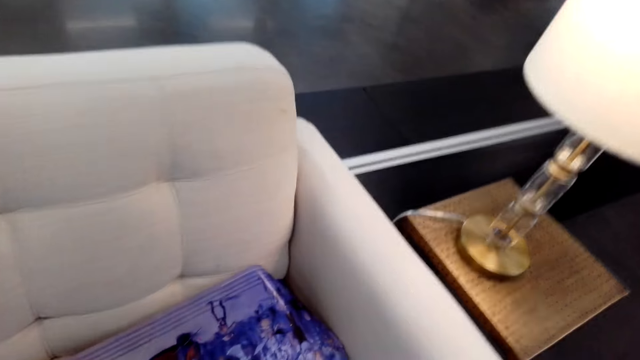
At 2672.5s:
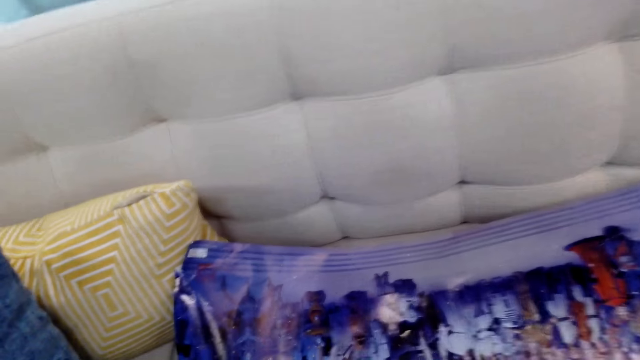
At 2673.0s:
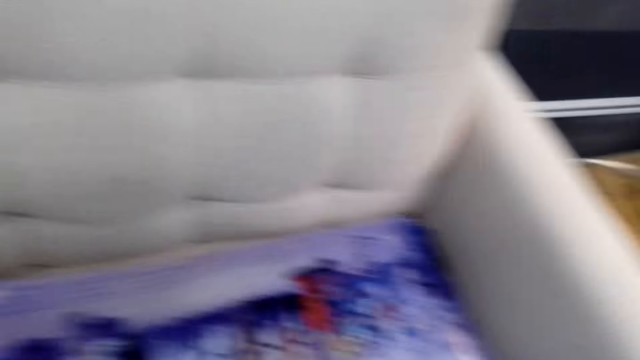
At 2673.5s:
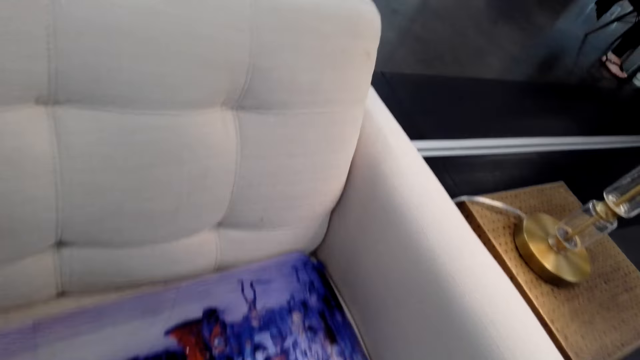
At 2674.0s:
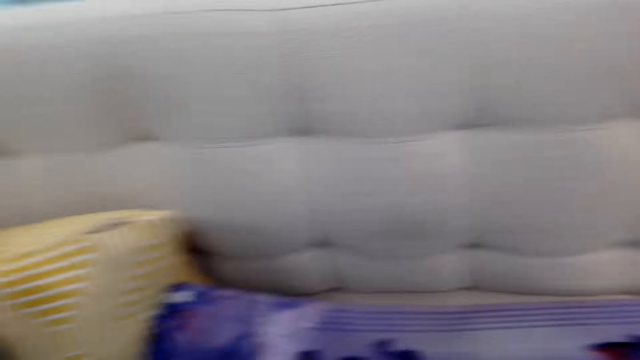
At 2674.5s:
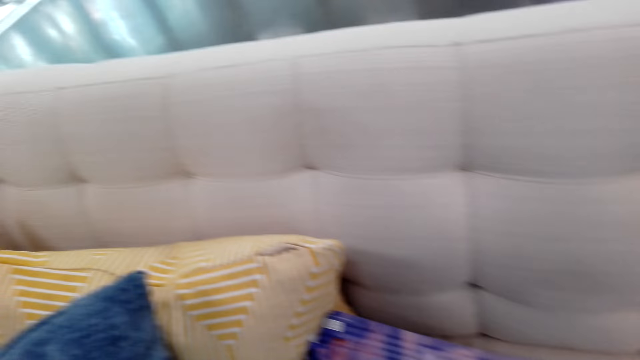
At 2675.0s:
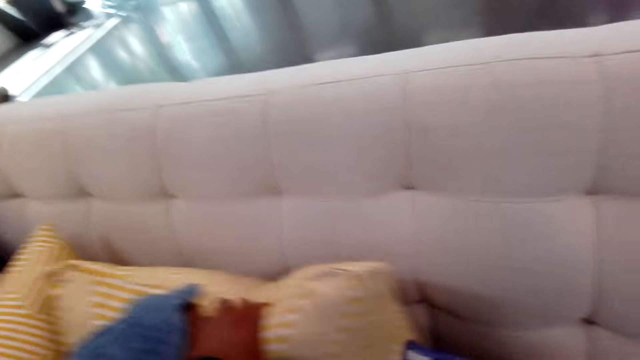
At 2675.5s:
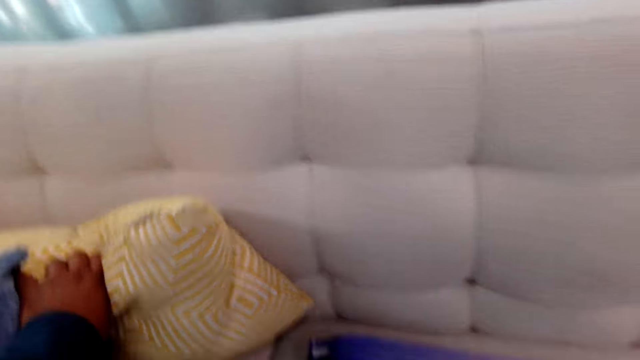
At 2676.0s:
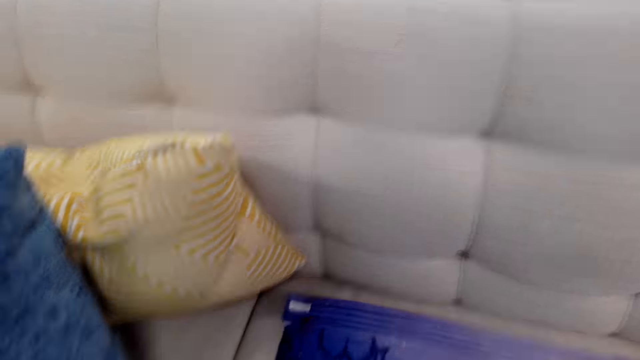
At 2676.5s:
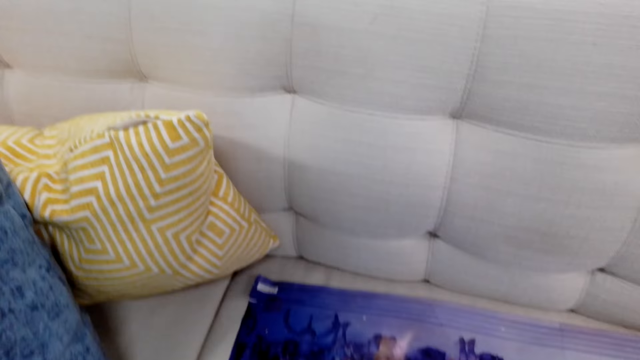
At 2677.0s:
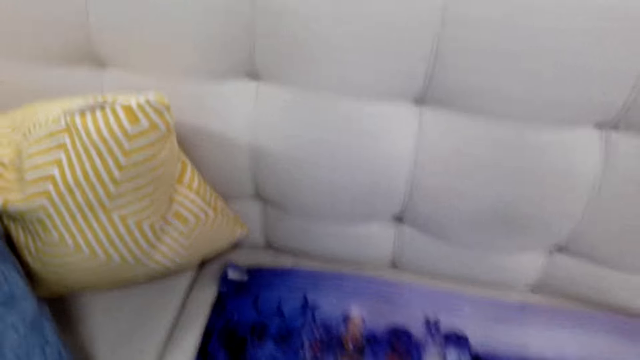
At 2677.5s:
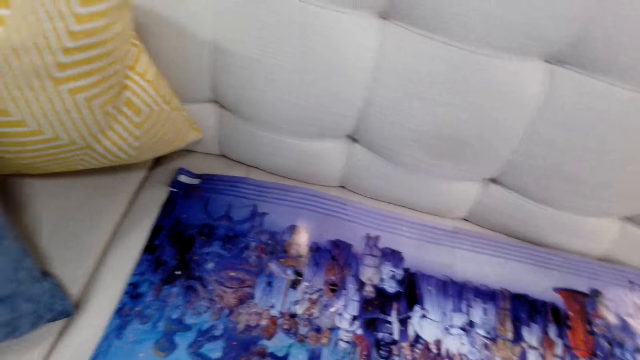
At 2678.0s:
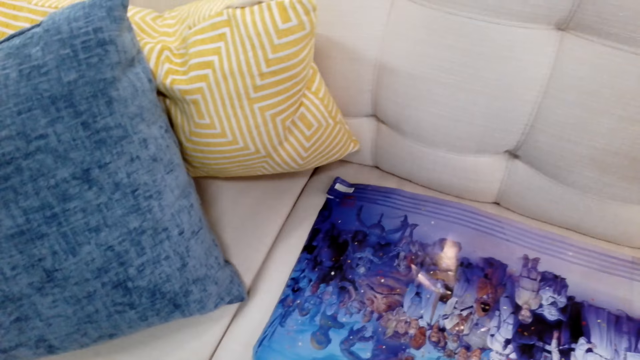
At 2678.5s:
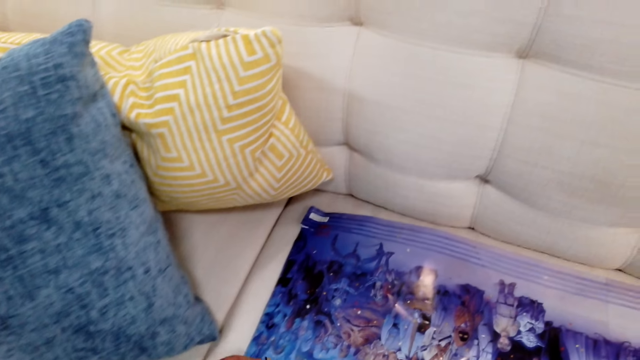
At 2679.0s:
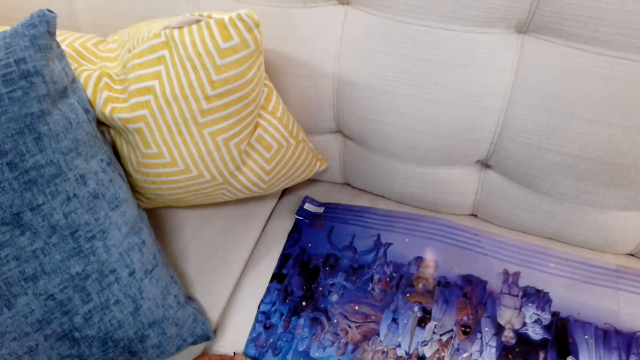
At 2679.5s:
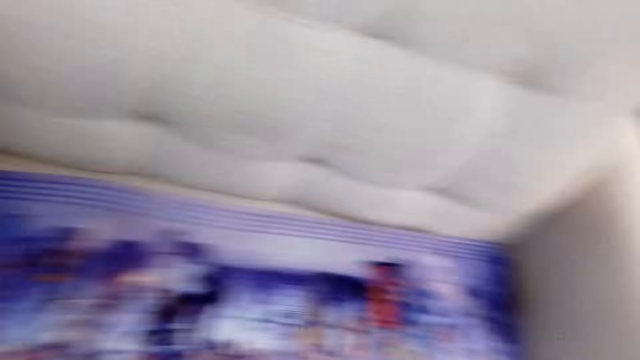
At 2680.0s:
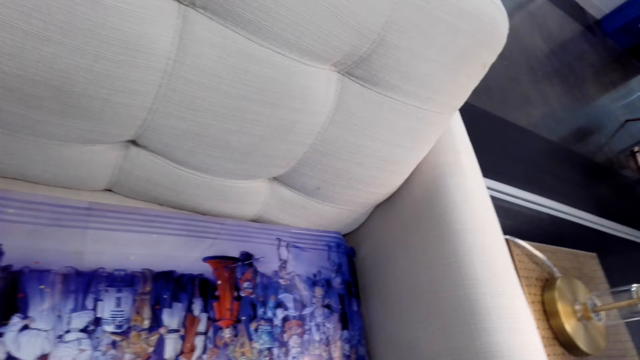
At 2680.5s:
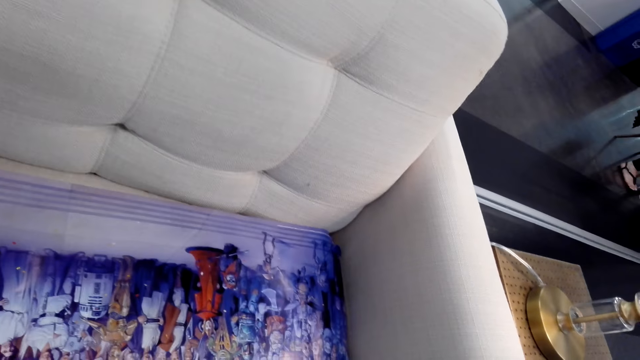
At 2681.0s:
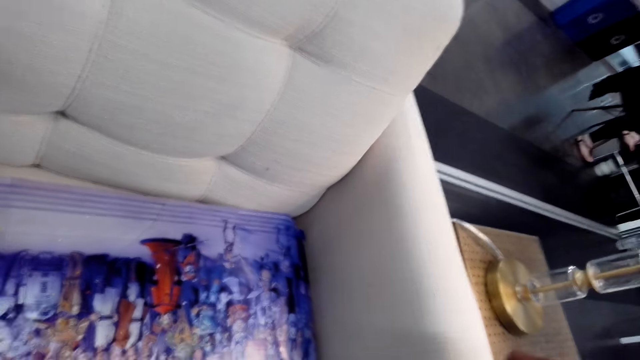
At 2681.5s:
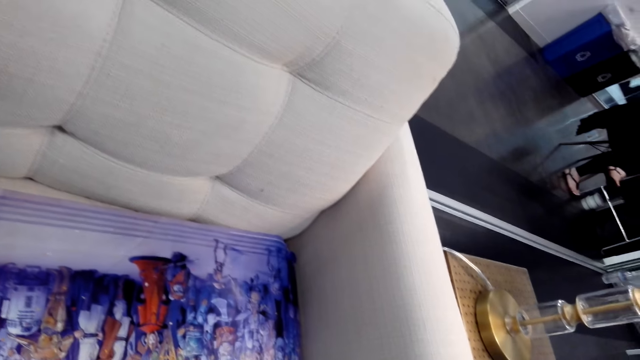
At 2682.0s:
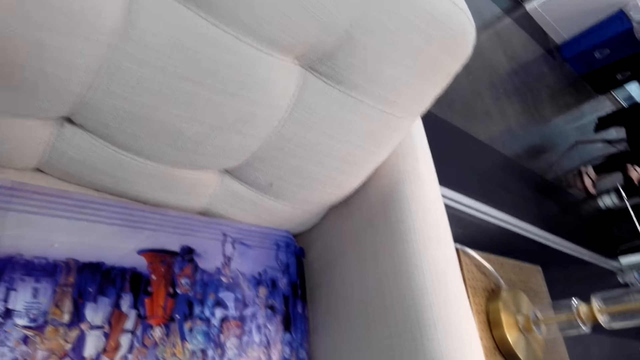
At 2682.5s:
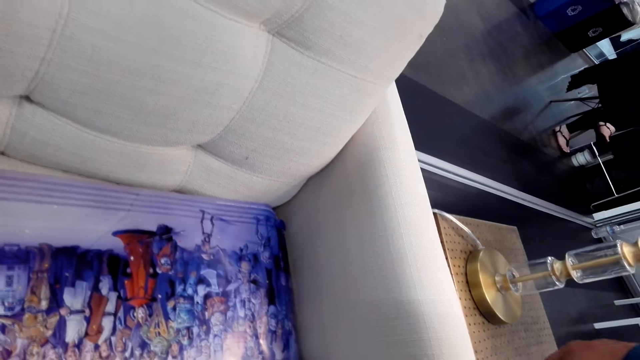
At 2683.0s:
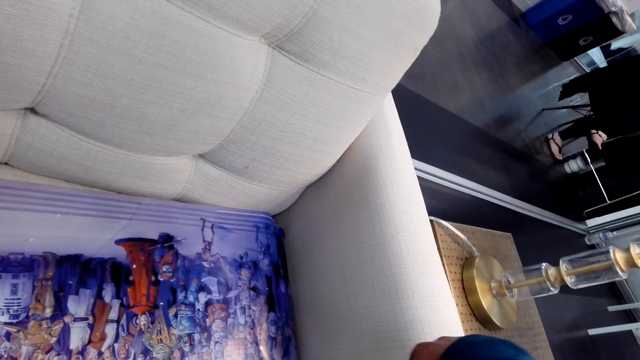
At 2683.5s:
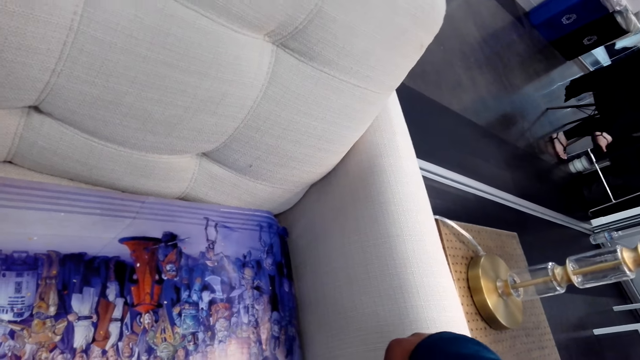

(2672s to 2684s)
The camera wearer stares at the wallpaper. He pushes the pillows on the sofa with his hand. He measures the poster on the sofa with a tape measure.

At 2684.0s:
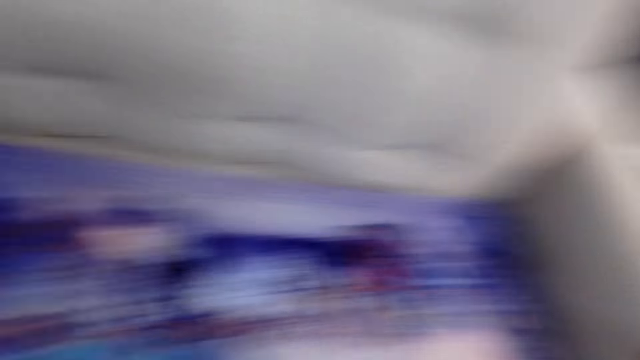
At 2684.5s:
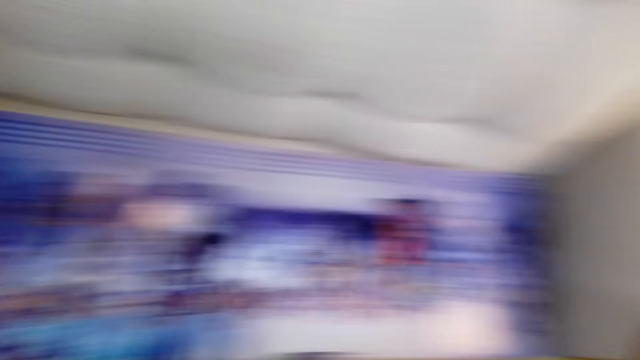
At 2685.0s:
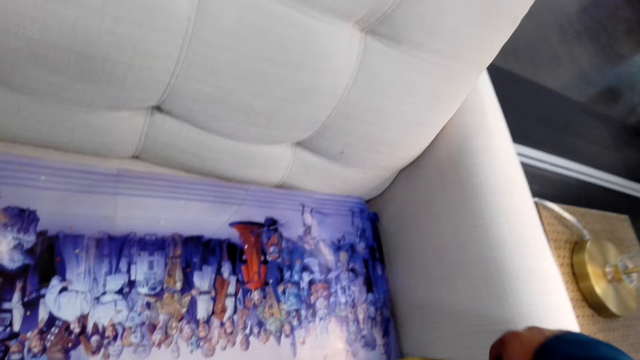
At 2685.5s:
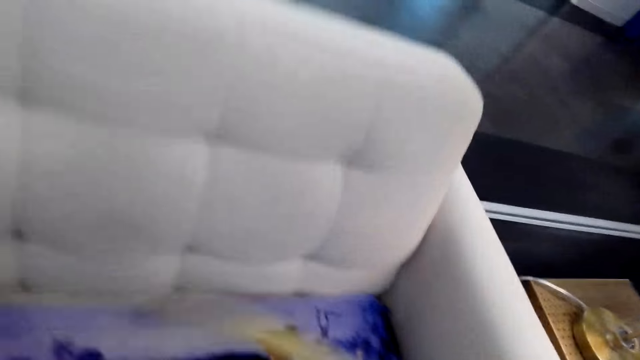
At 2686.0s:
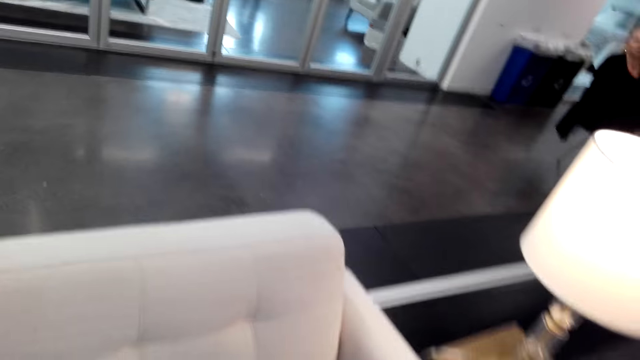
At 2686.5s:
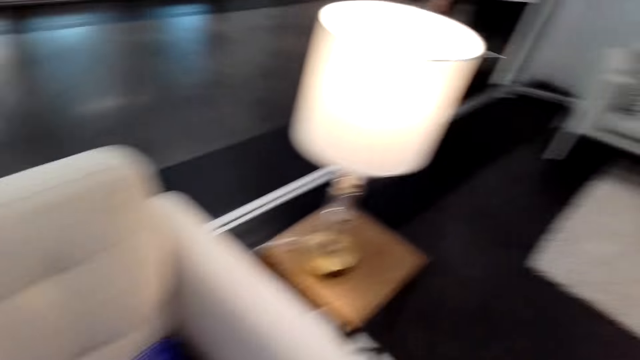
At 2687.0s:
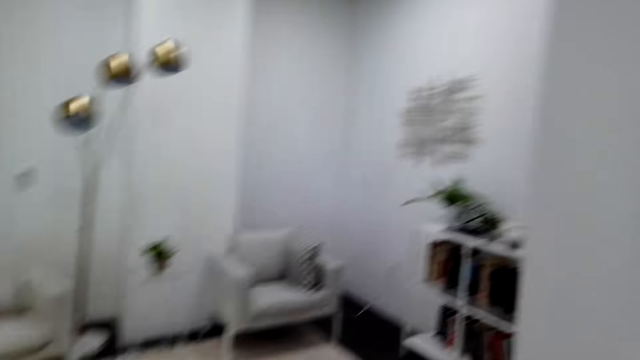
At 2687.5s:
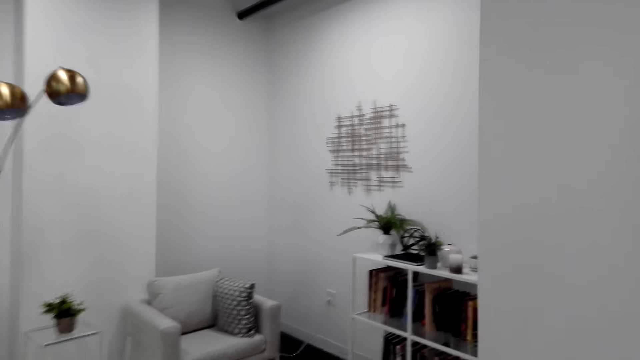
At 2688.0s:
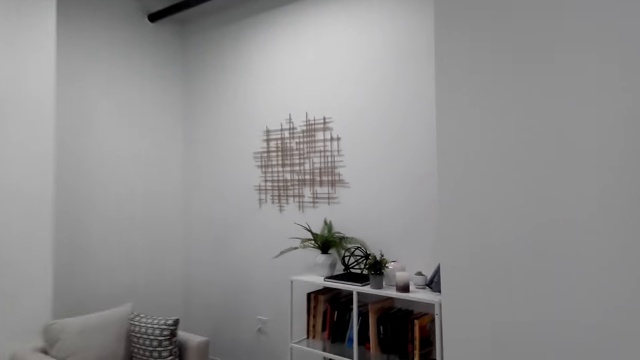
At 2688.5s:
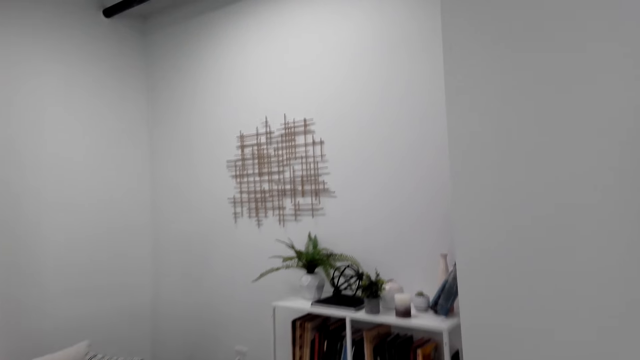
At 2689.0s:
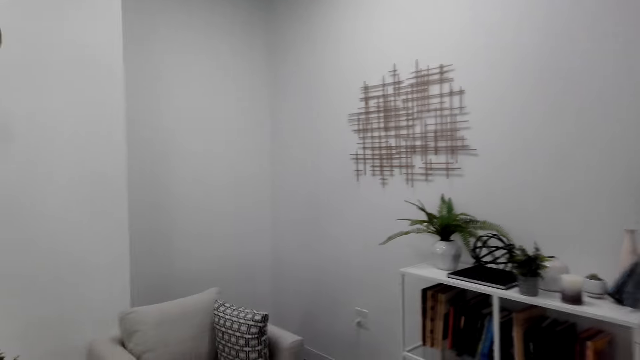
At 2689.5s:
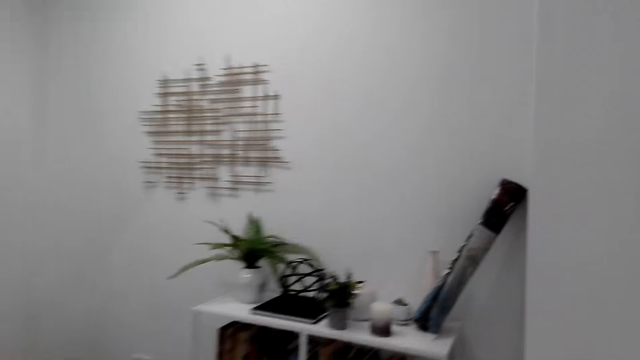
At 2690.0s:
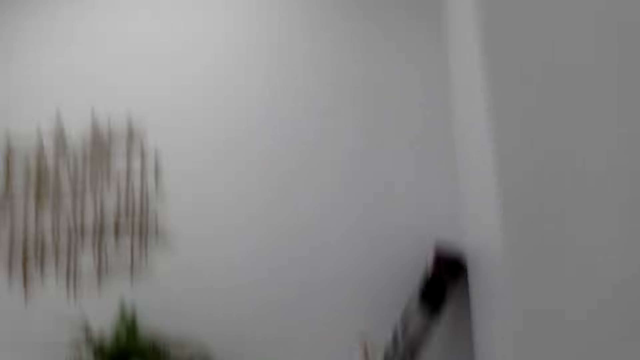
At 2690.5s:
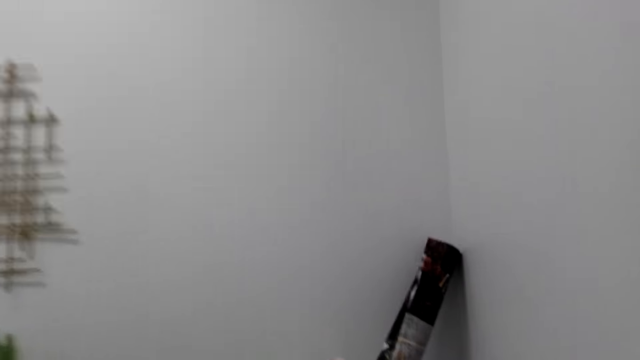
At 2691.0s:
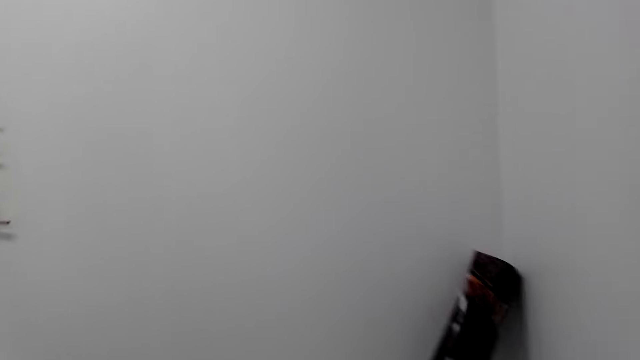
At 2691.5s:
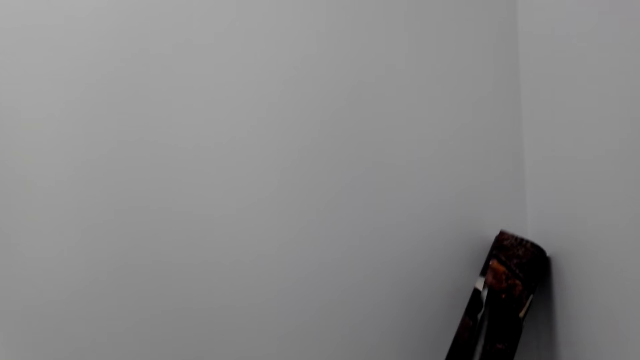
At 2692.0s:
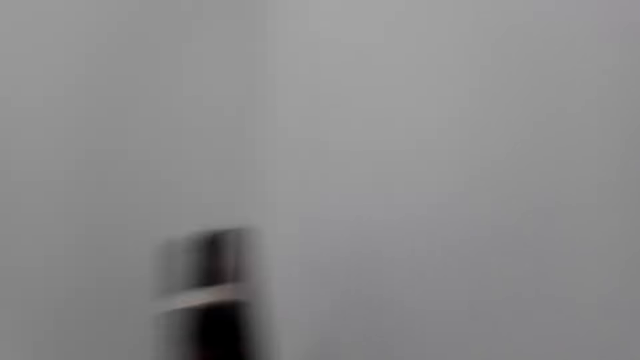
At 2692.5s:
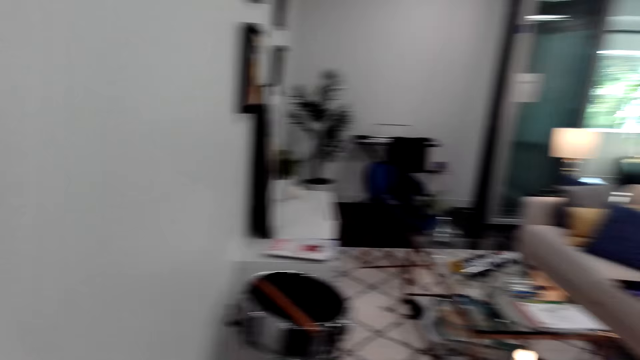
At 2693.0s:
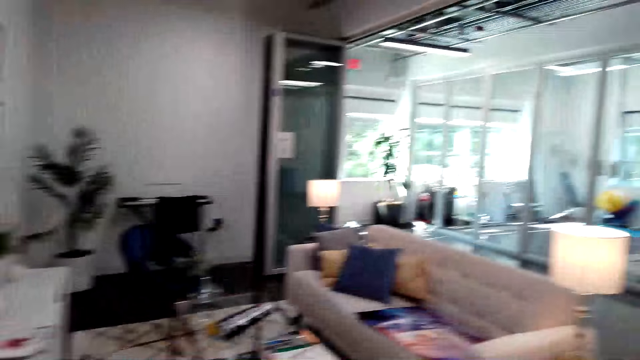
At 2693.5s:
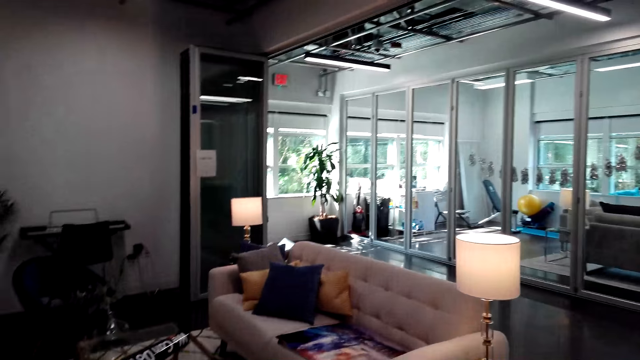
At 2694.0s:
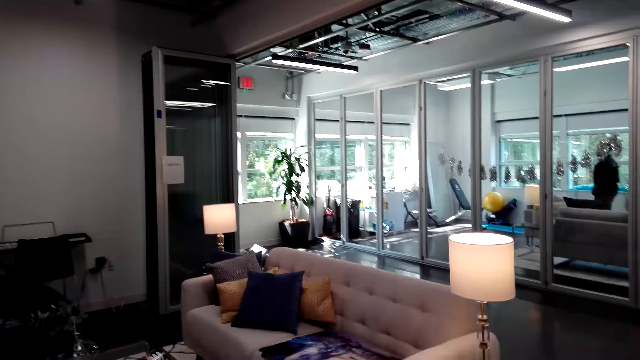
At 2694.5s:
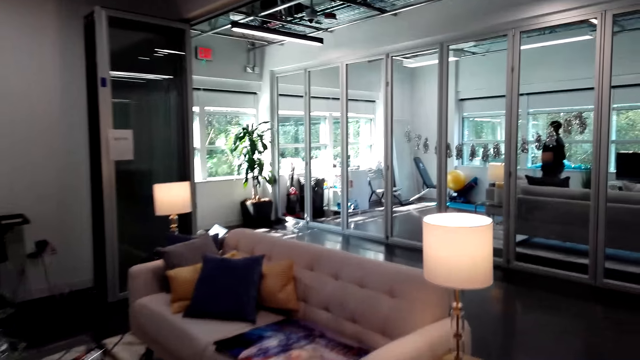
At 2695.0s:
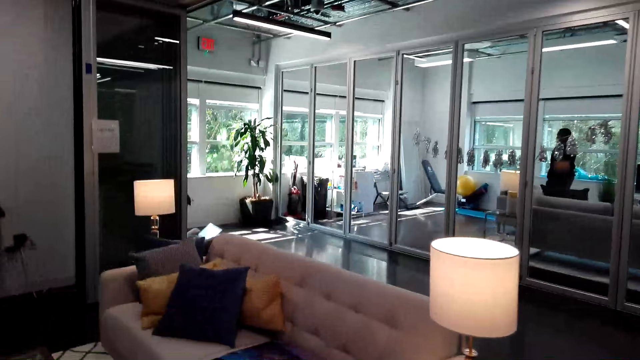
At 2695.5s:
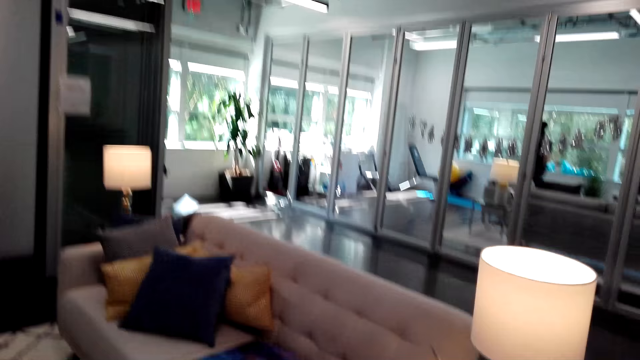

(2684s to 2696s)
The camera wearer walks towards the bookshelf. They pick up a poster on the bookshelf and walk to the table.
